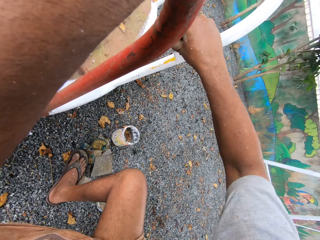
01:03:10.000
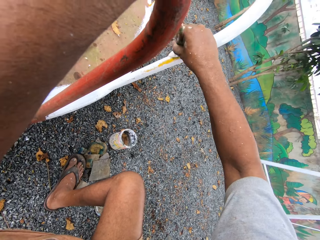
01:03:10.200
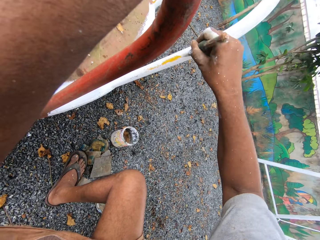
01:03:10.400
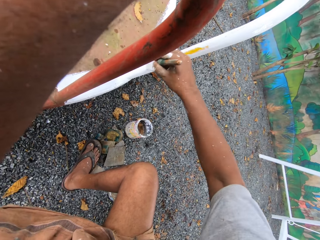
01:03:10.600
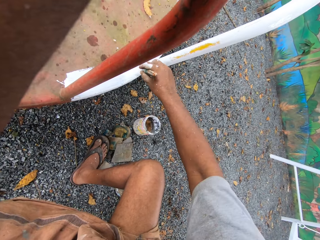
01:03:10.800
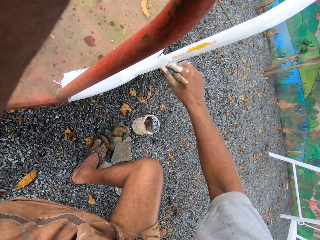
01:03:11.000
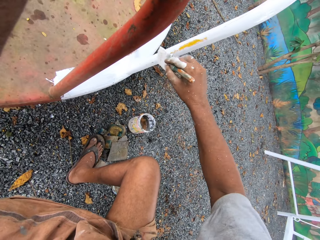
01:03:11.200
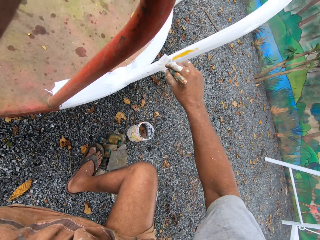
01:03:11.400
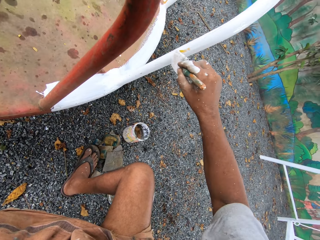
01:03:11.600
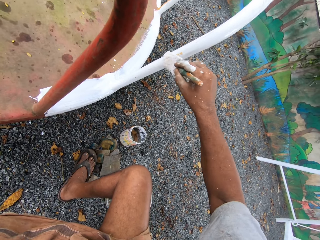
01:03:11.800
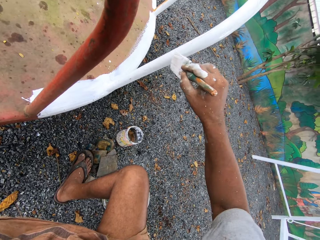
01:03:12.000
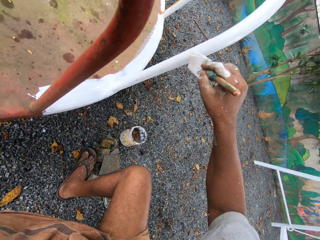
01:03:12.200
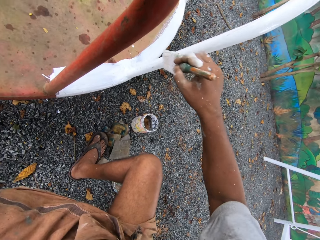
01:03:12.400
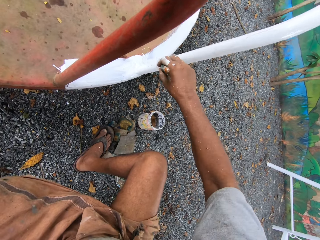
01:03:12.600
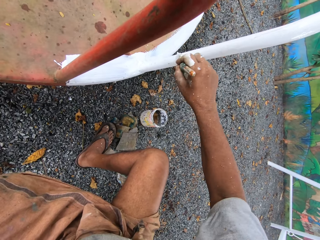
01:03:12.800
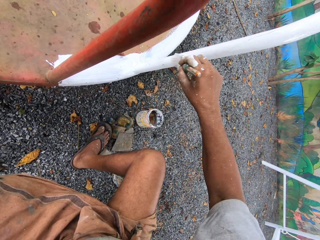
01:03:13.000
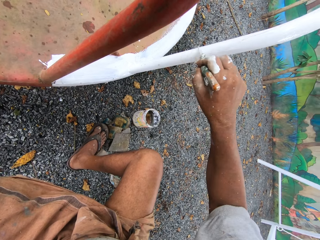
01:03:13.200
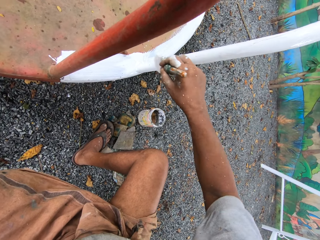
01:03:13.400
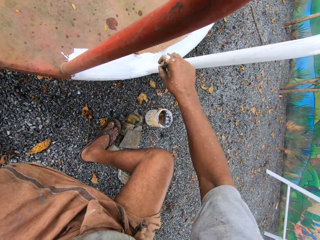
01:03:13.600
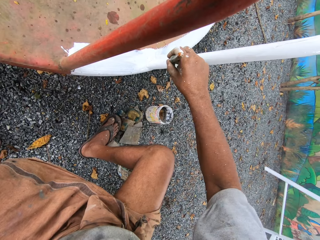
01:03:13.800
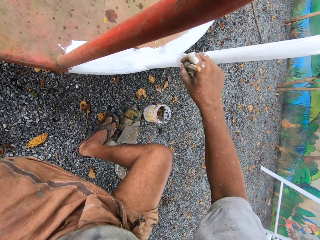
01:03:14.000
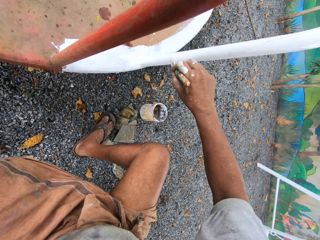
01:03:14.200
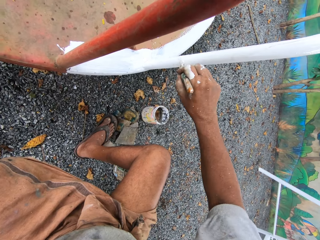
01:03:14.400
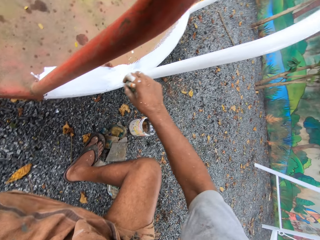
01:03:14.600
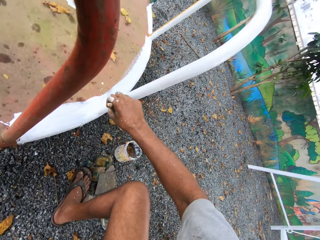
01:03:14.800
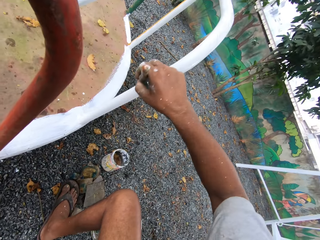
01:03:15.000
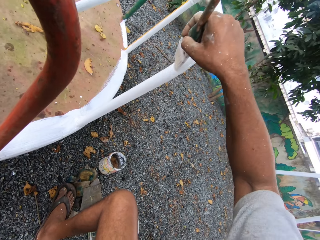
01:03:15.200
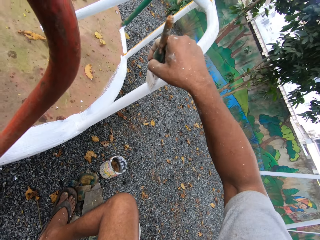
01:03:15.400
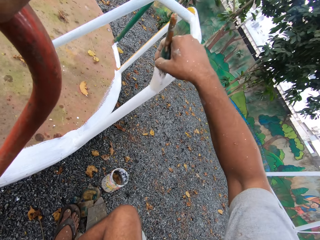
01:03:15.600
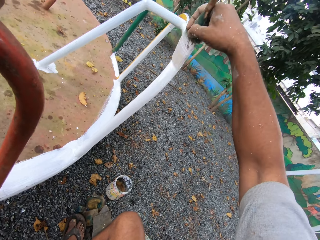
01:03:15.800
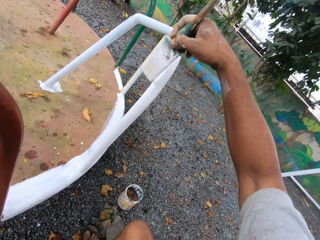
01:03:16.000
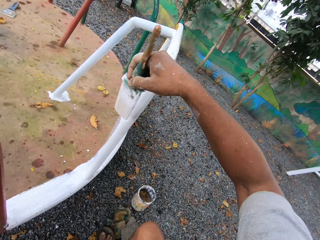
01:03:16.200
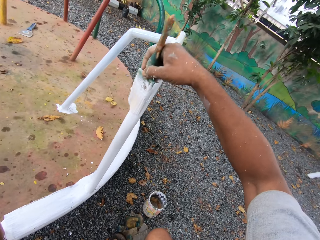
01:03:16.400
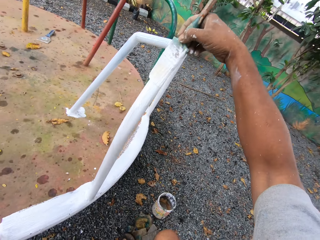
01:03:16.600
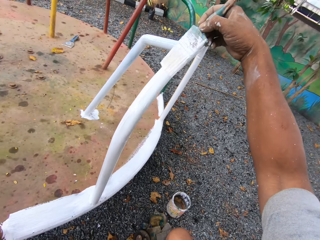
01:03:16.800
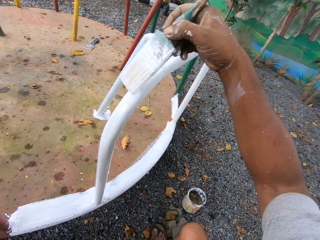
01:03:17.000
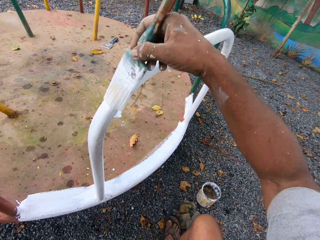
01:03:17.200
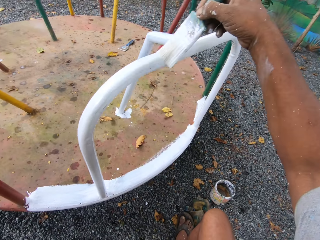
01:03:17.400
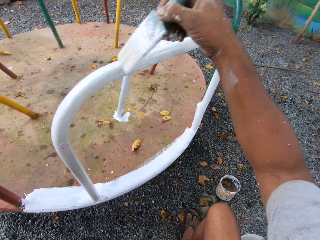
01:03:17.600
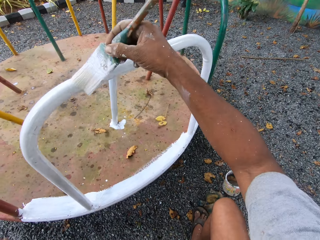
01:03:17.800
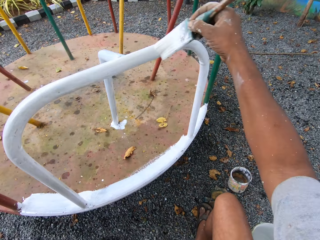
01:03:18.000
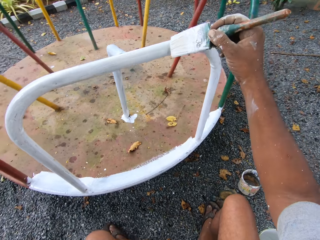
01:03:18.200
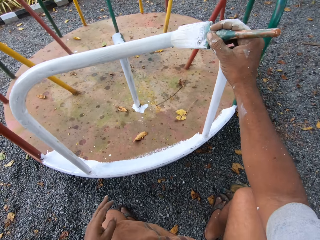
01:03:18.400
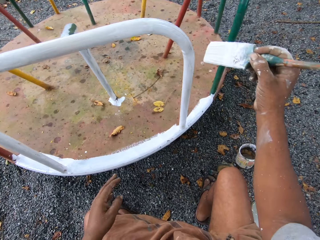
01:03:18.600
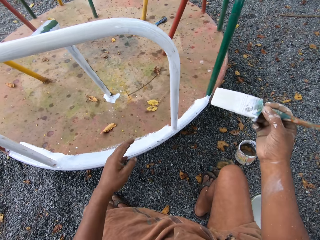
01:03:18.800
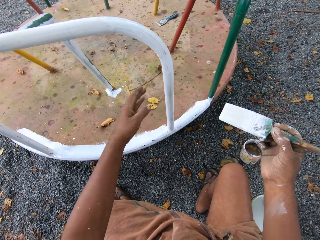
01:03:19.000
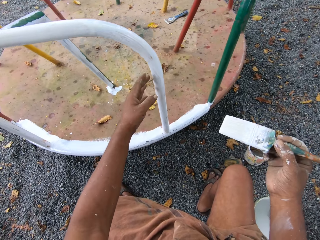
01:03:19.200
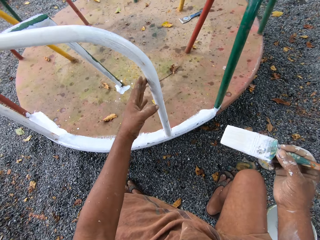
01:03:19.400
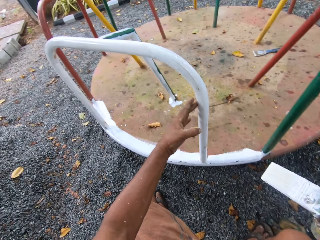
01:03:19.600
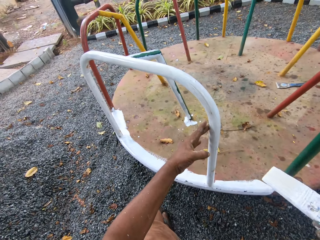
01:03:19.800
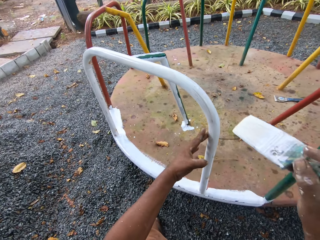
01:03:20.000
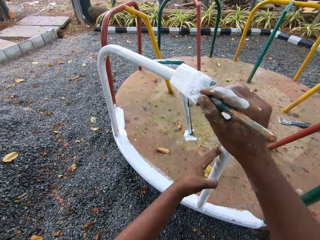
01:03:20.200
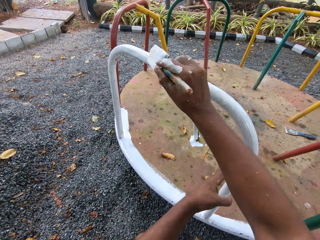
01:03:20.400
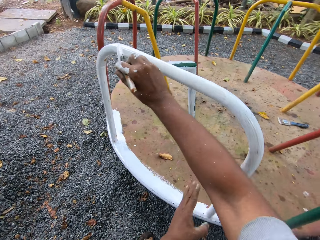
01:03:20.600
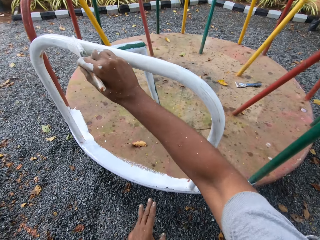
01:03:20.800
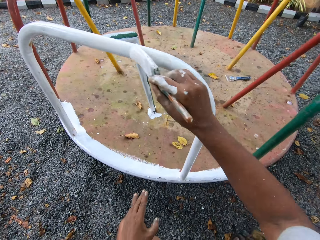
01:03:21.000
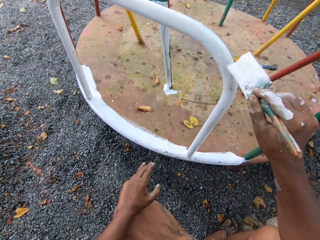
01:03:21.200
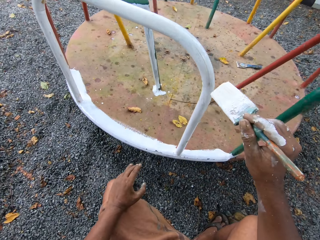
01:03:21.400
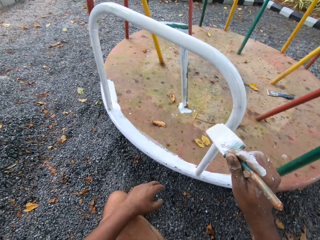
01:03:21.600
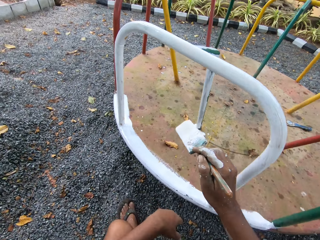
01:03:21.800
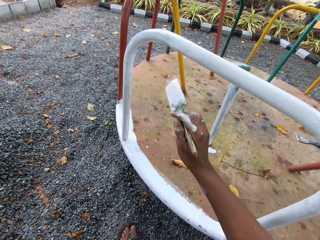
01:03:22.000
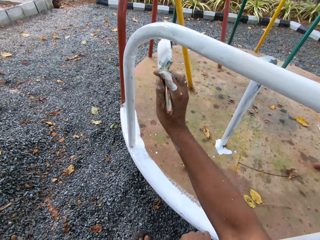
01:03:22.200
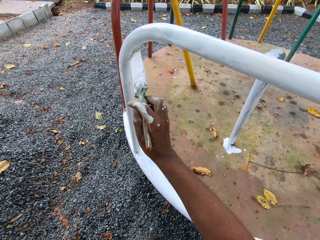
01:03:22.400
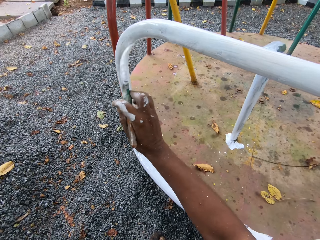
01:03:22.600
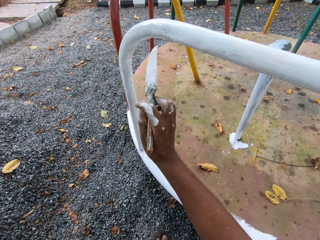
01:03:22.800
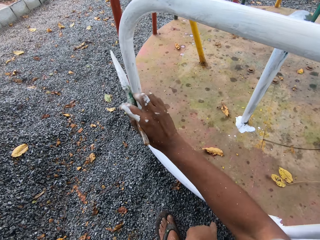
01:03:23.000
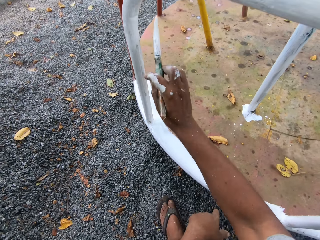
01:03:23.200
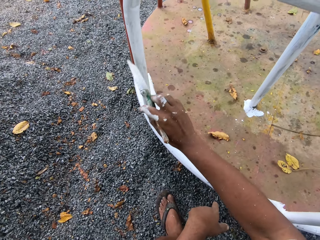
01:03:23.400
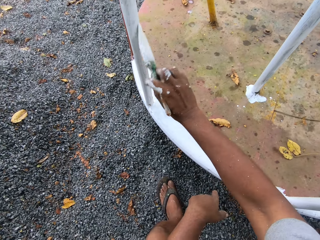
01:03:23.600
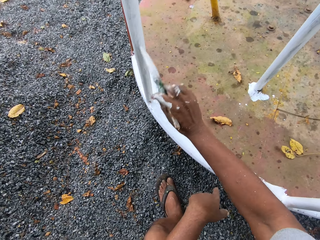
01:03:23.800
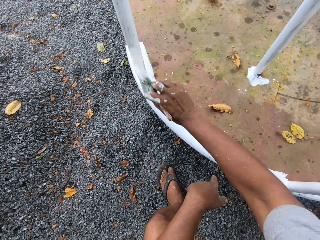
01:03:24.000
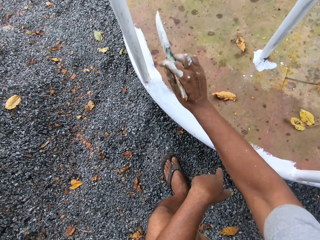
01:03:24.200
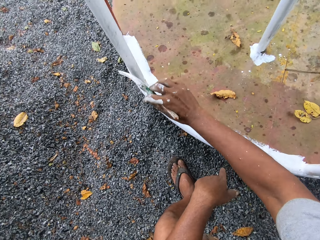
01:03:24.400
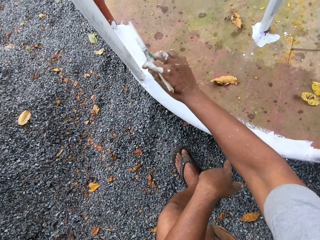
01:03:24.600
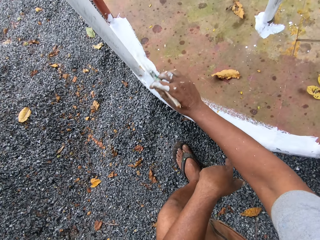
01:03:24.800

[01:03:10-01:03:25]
The camera wearer touches a round swing with his left hand. He paints the round swing.

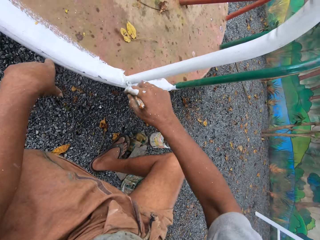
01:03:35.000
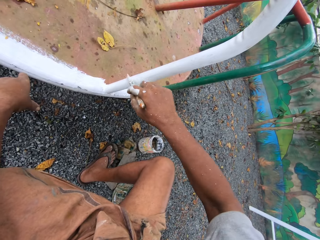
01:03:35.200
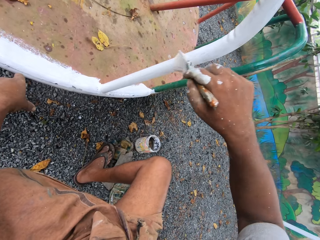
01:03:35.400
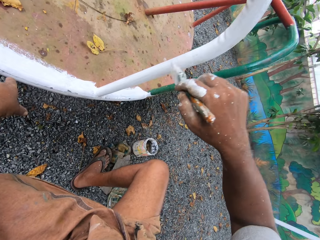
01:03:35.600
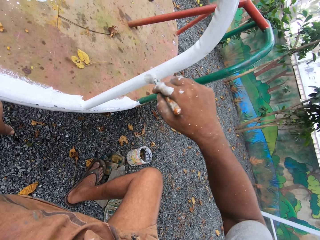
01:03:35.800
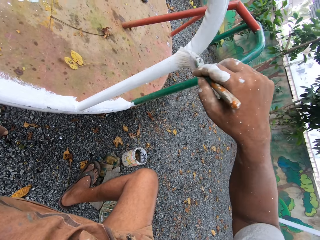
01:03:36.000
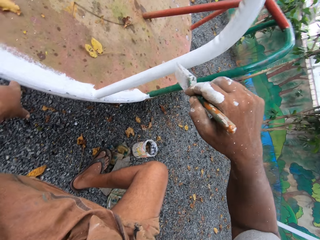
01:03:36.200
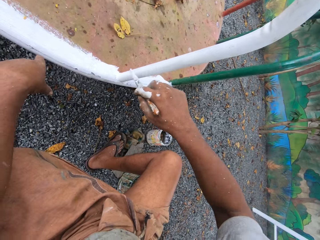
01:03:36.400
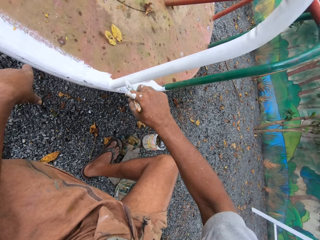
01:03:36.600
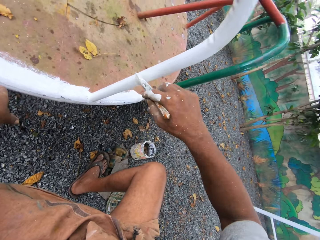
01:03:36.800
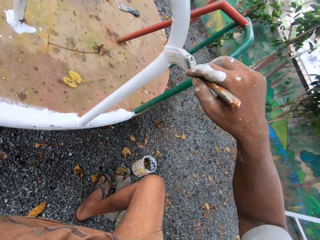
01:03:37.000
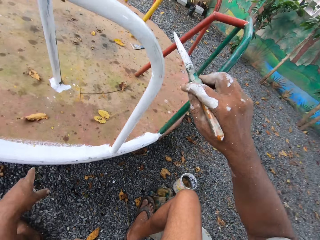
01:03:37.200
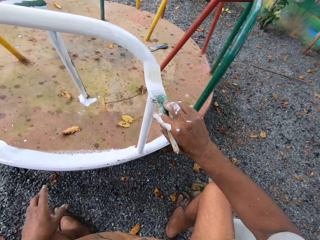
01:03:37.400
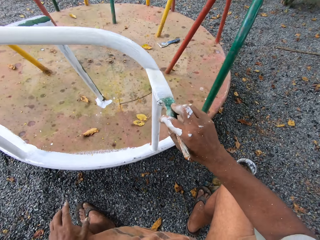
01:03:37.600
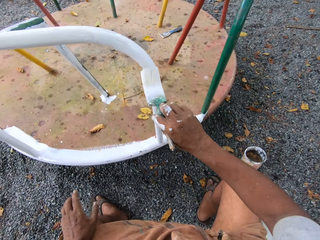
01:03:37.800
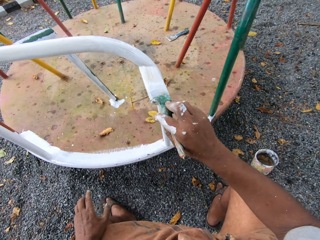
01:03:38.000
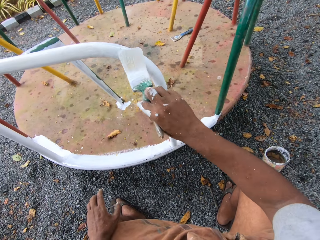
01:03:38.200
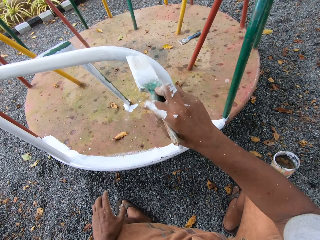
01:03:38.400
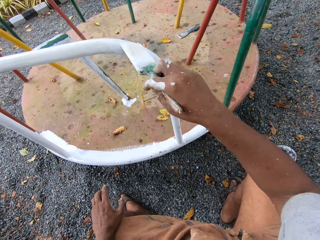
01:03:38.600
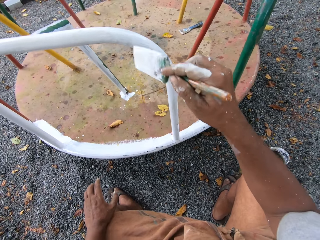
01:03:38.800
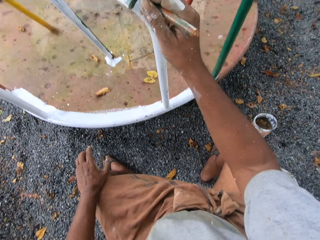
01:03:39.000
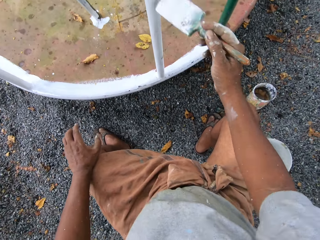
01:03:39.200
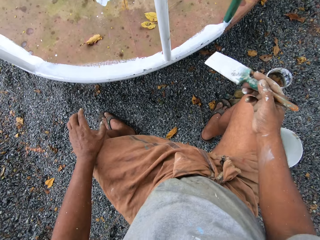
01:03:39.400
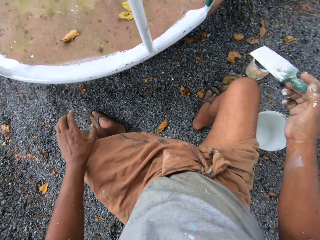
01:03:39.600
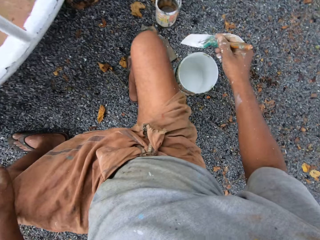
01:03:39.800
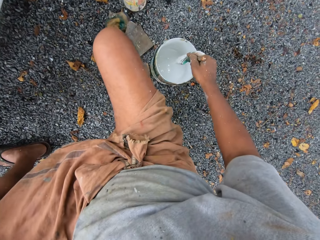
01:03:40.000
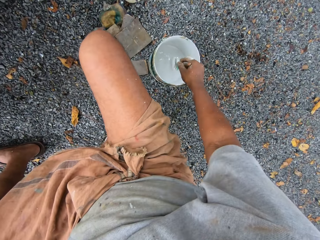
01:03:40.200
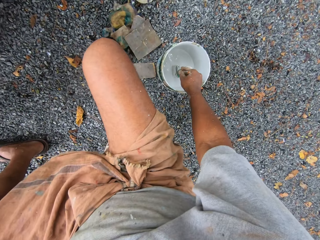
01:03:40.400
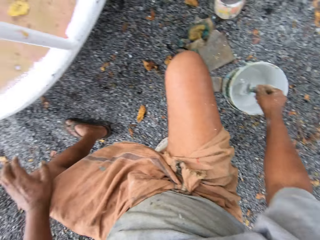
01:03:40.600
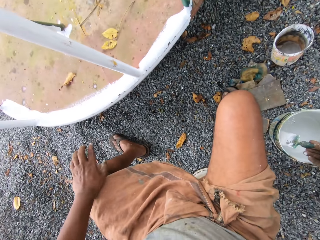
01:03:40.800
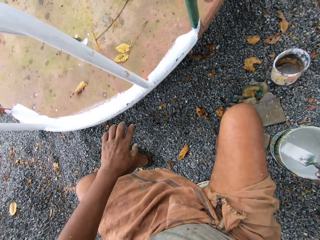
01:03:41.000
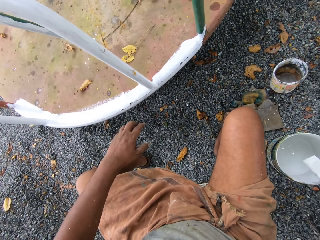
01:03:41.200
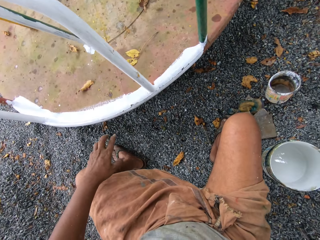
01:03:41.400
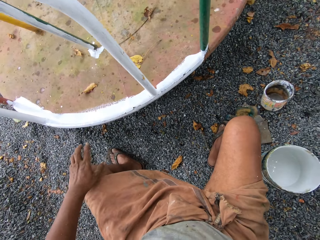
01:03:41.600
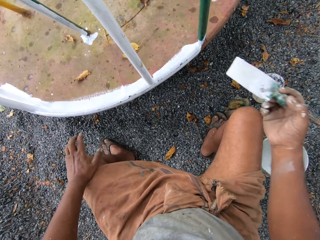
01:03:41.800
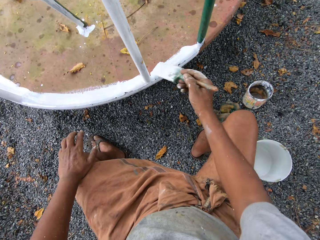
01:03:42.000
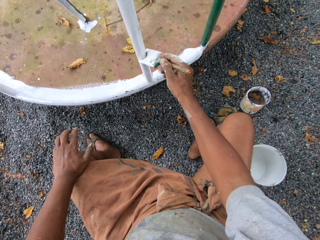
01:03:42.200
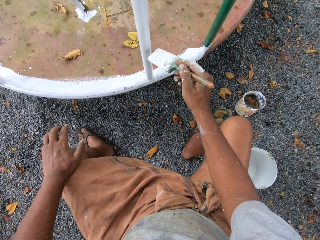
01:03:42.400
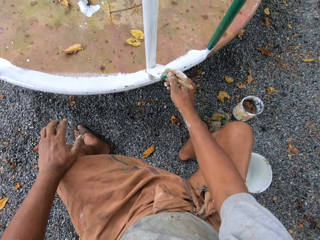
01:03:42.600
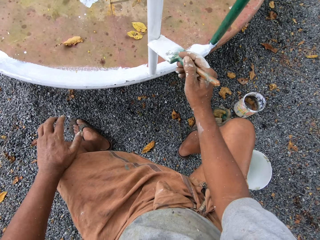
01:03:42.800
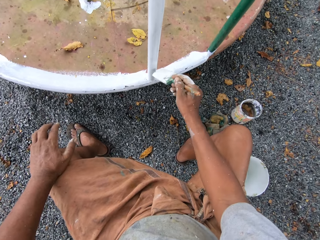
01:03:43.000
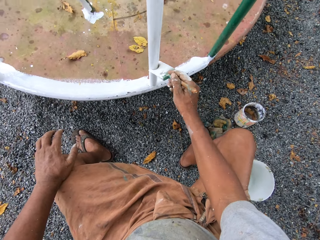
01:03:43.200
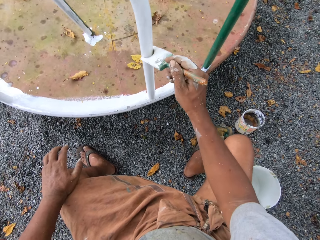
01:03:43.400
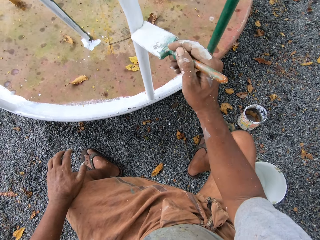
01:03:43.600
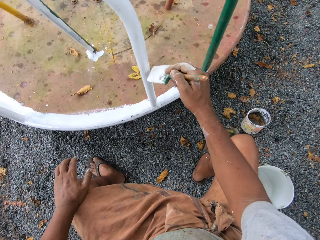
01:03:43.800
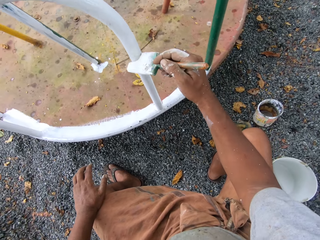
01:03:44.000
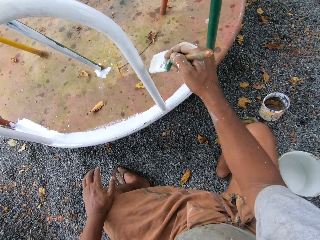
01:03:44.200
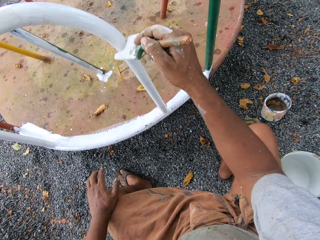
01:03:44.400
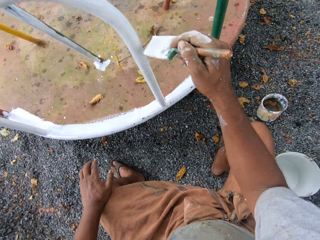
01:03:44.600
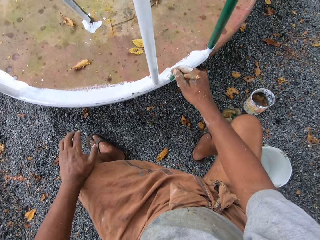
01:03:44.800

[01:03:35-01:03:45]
The camera wearer dips the paintbrush into the paint can on the ground. They paint the roundabout with the paintbrush.
